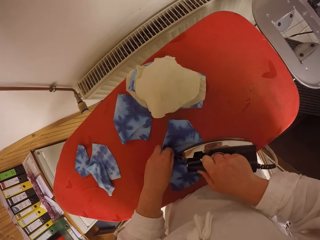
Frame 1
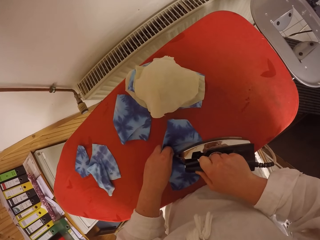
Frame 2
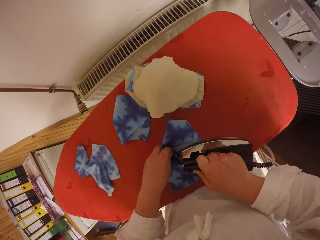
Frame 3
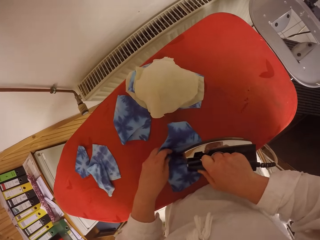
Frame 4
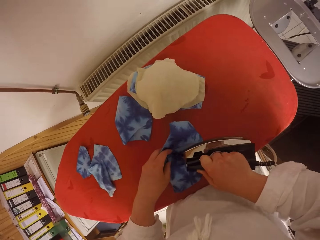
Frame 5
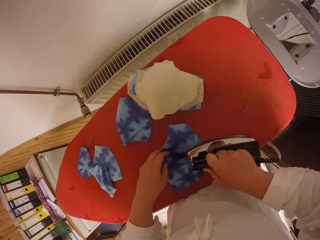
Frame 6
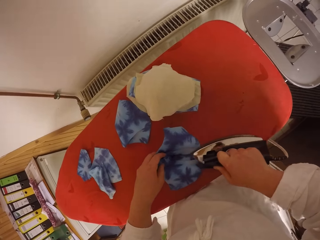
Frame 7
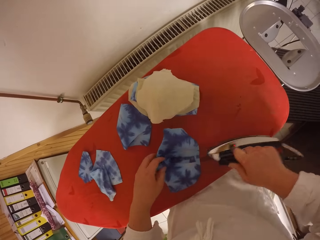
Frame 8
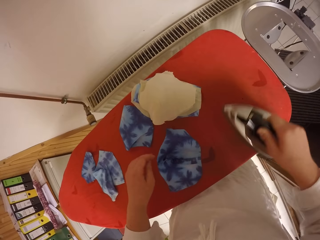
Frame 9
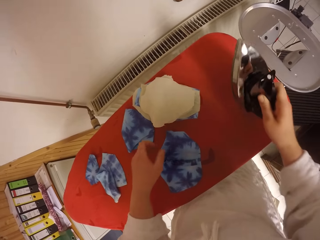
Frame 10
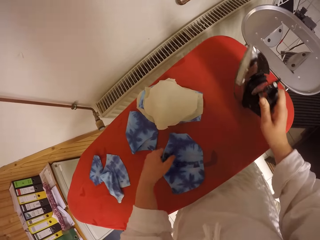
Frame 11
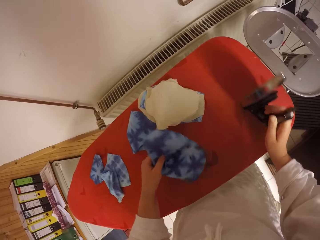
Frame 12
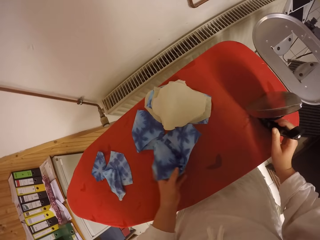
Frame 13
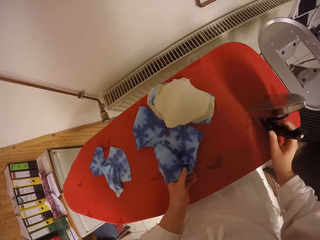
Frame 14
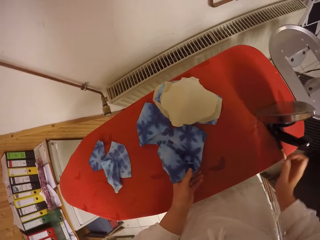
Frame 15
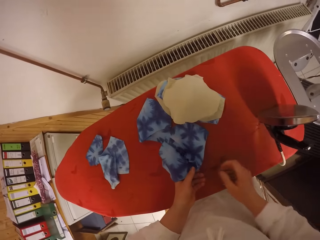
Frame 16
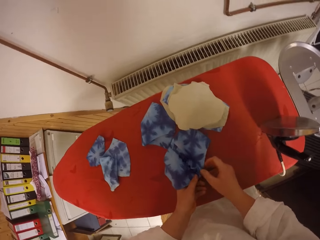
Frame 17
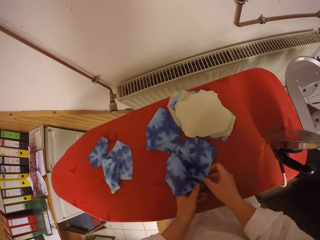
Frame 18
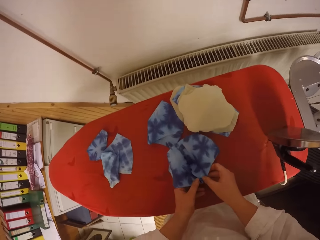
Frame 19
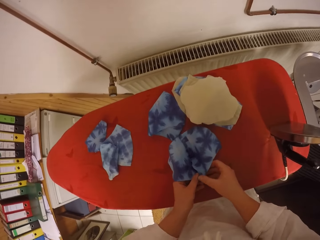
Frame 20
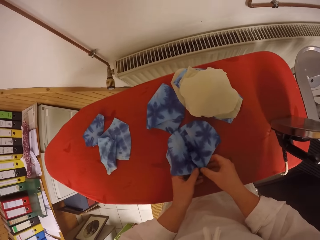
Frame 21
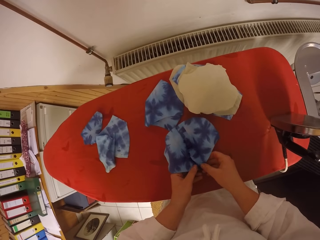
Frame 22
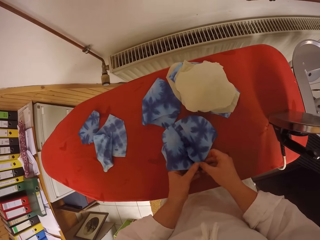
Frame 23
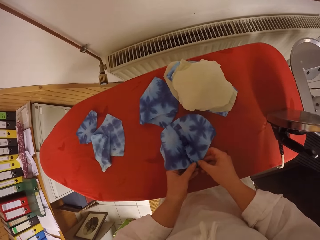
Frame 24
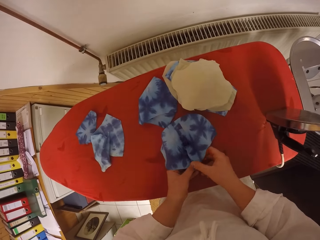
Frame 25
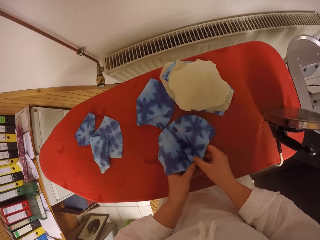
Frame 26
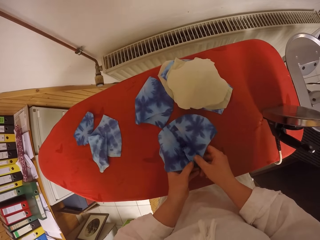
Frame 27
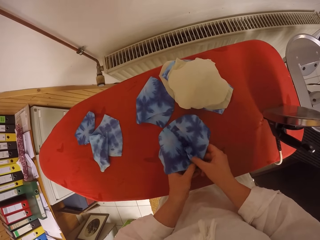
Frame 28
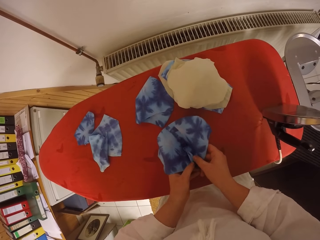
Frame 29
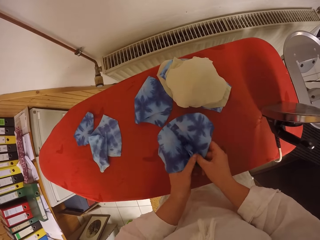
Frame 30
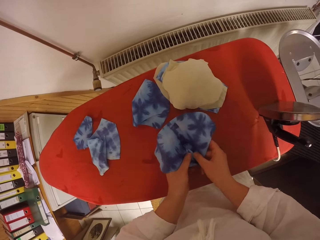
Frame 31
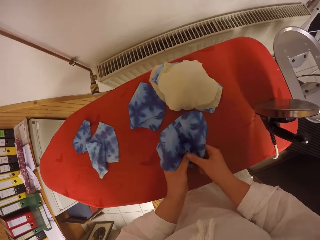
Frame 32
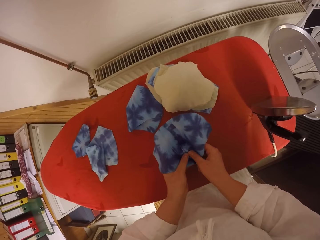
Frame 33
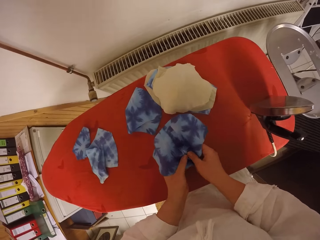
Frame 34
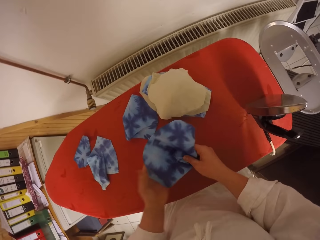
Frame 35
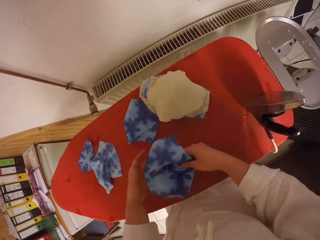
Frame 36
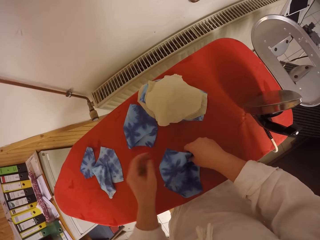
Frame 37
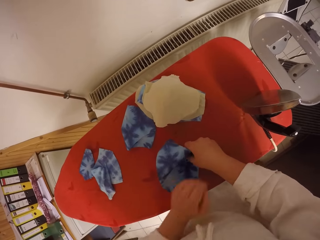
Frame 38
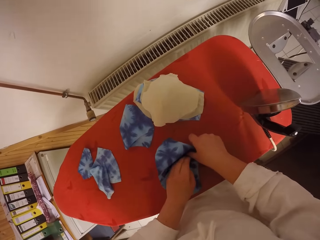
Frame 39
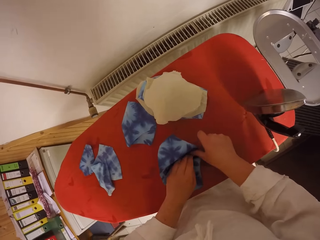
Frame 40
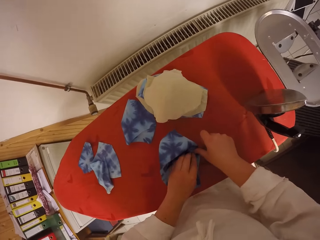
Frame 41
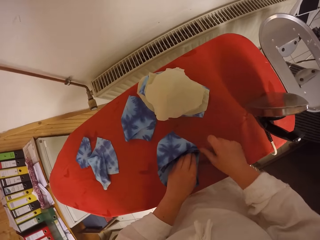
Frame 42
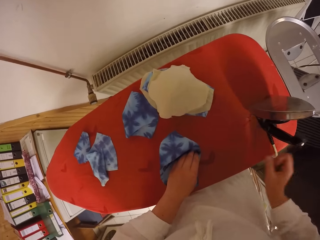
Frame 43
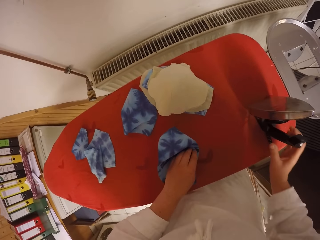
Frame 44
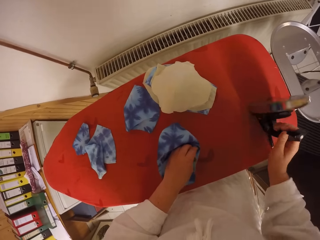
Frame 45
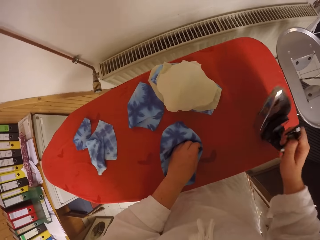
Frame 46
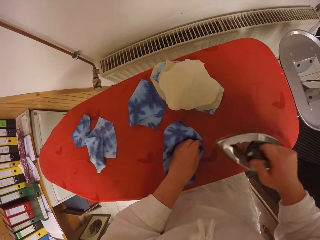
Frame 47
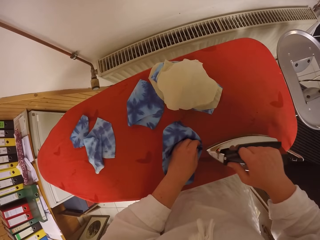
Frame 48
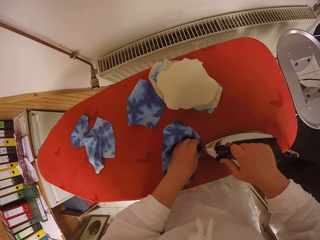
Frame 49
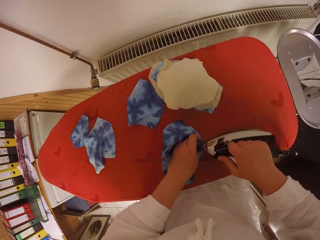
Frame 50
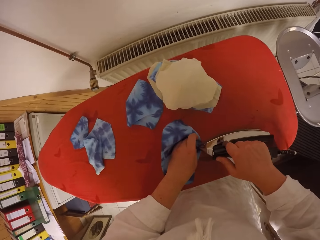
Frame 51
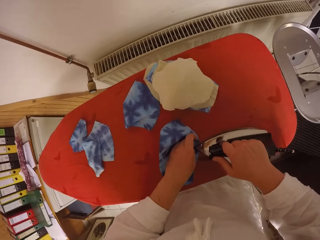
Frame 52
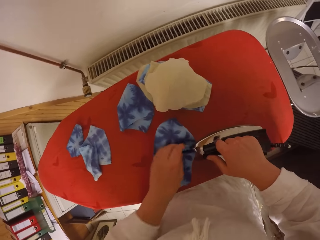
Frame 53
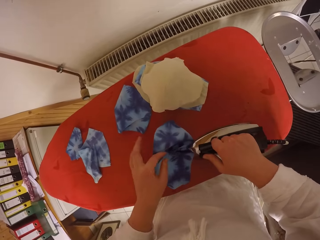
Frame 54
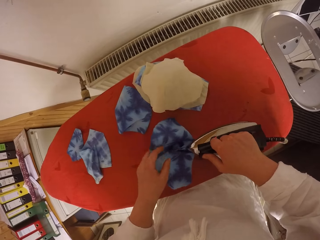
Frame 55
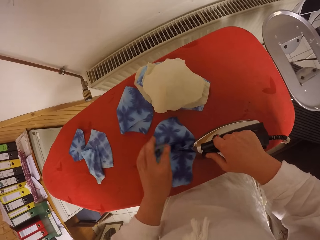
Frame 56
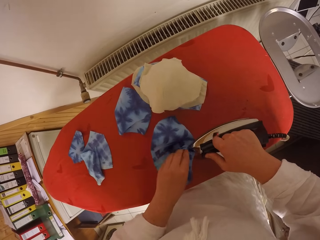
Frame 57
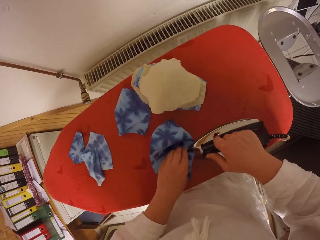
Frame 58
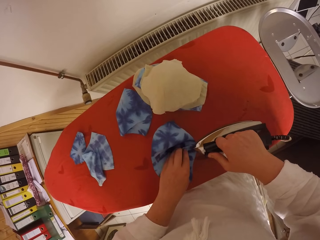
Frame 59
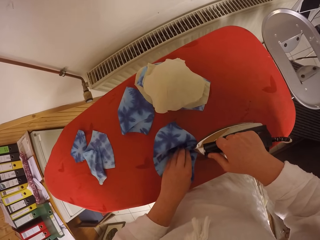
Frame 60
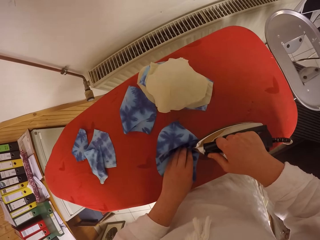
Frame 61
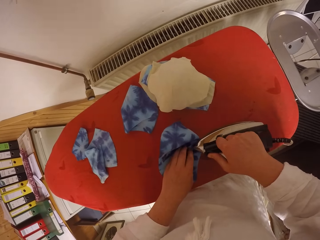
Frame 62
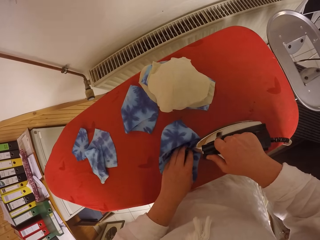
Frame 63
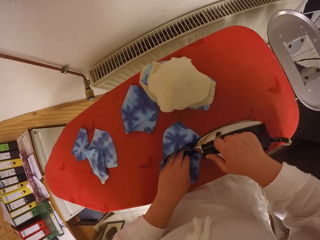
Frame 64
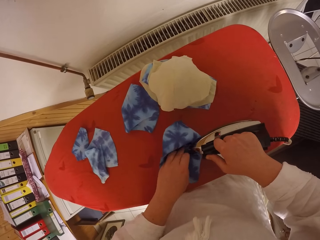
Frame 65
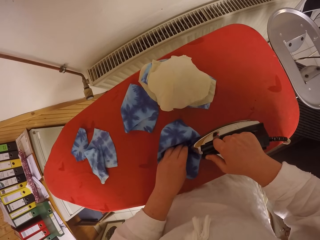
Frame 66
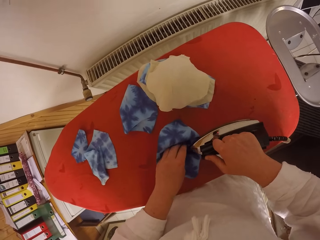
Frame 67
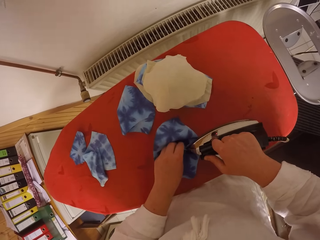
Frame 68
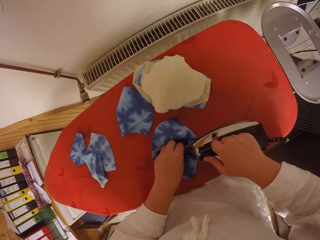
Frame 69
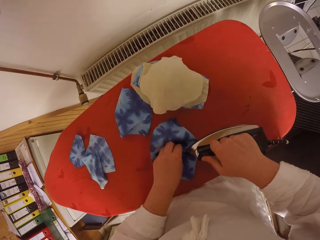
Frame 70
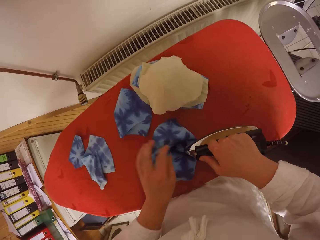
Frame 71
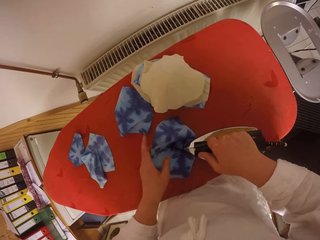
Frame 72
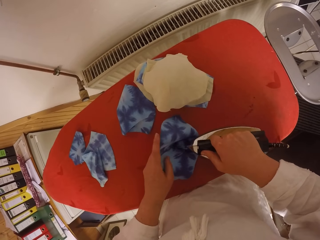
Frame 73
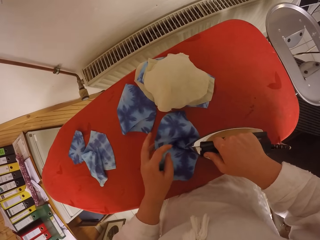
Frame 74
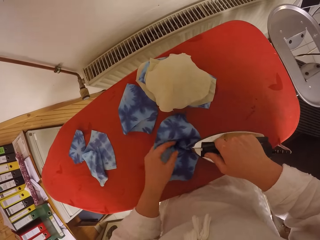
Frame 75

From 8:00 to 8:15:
The camera wearer drops the electric iron on her right hand on the ironing table. She adjusts the fabric with her left hand. She picks up the fabric. She straightens the fabric with both hands. She puts the fabric on the iron box. She picks the electric iron from the ironing table with her right hand. She irons the fabric with the electric iron on her right hand. She moves her left hand around the fabric.

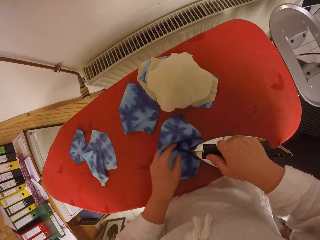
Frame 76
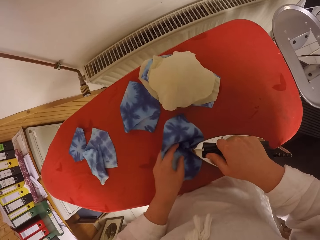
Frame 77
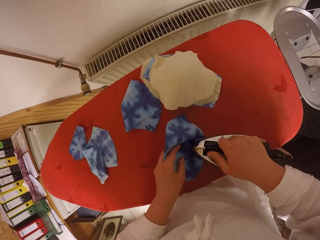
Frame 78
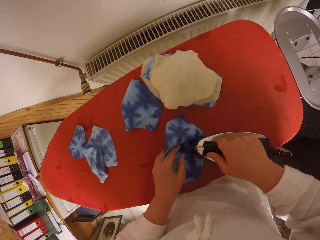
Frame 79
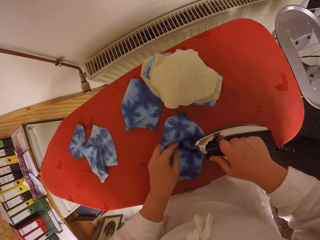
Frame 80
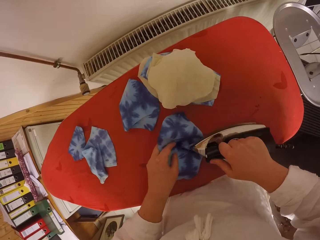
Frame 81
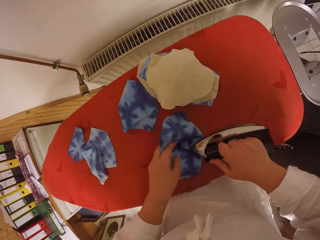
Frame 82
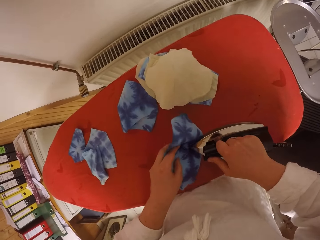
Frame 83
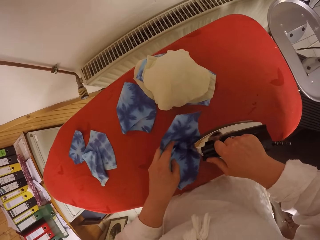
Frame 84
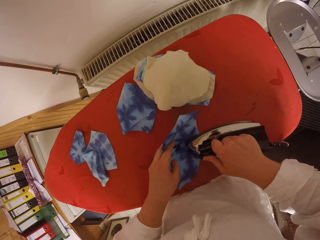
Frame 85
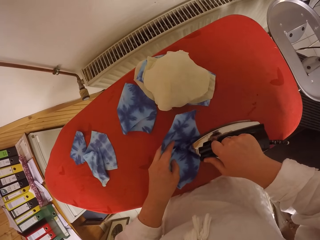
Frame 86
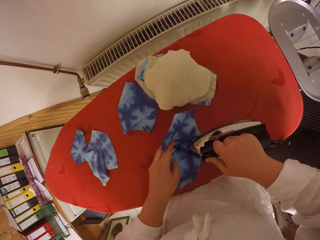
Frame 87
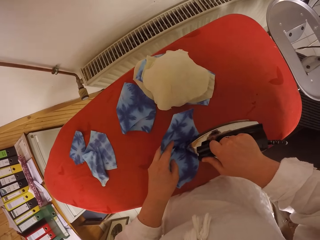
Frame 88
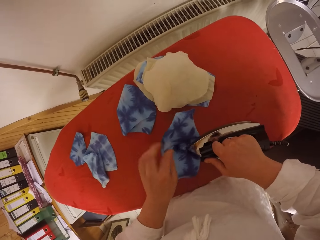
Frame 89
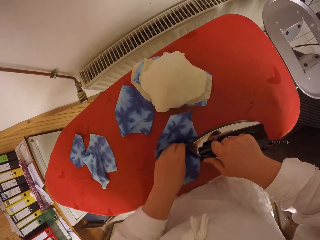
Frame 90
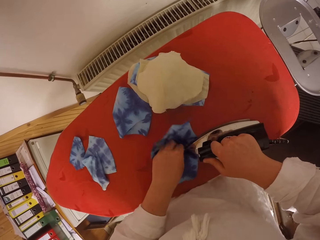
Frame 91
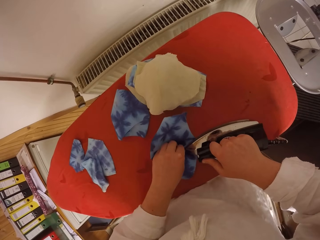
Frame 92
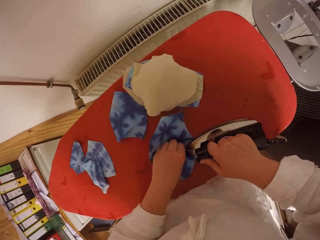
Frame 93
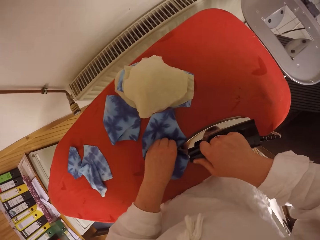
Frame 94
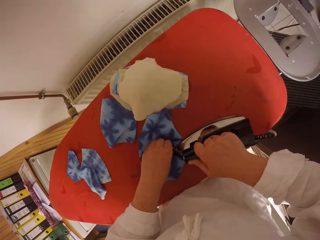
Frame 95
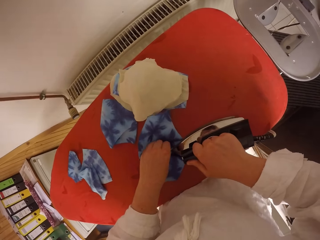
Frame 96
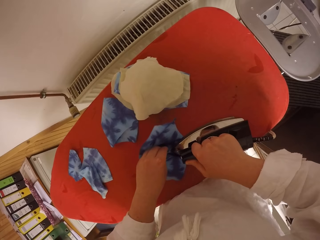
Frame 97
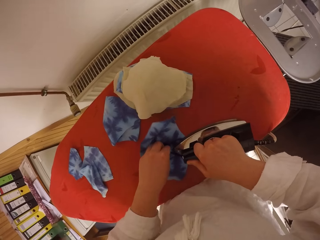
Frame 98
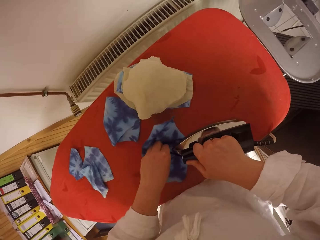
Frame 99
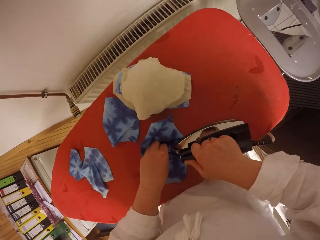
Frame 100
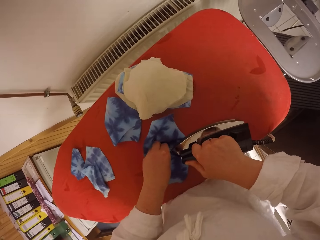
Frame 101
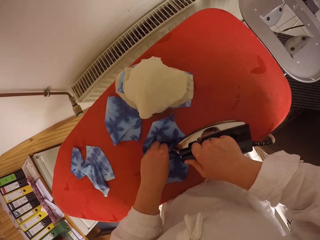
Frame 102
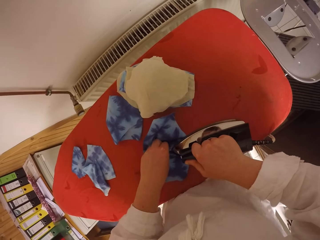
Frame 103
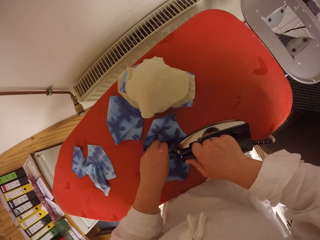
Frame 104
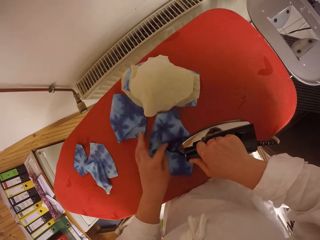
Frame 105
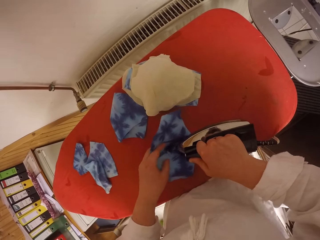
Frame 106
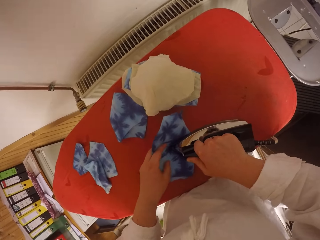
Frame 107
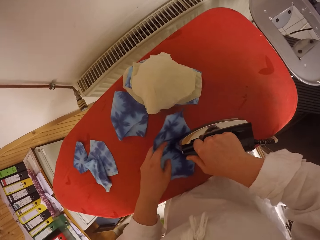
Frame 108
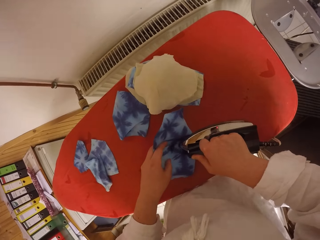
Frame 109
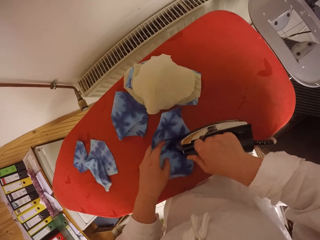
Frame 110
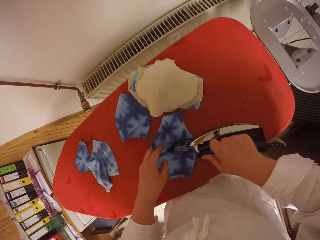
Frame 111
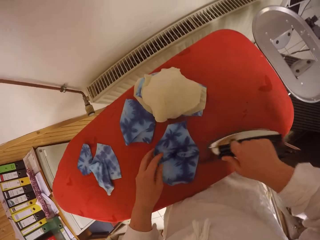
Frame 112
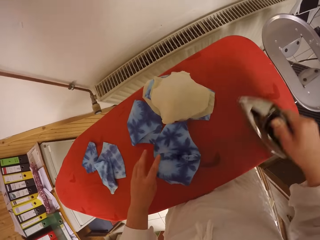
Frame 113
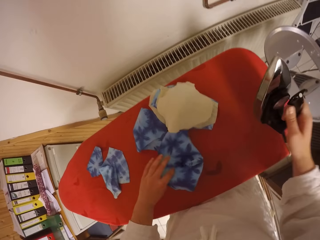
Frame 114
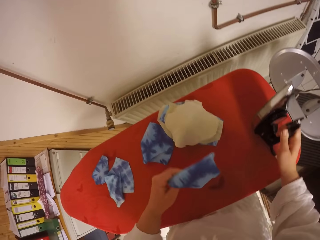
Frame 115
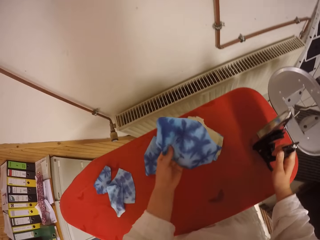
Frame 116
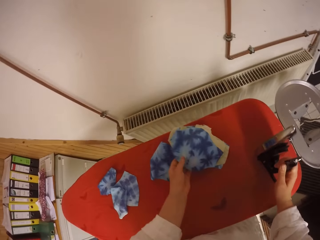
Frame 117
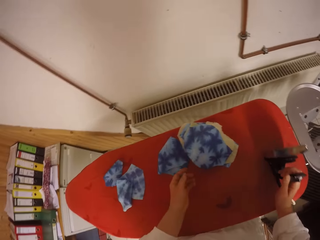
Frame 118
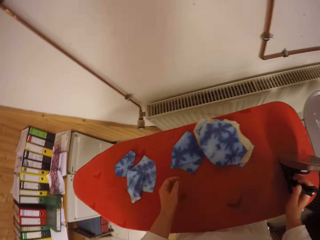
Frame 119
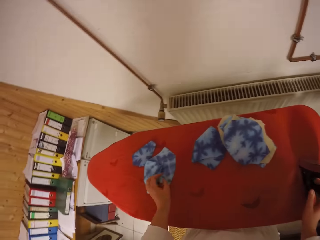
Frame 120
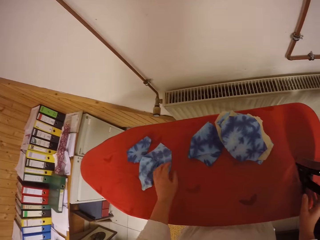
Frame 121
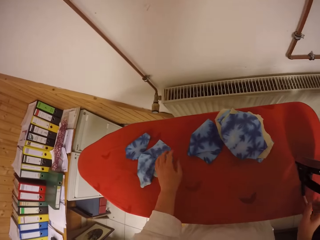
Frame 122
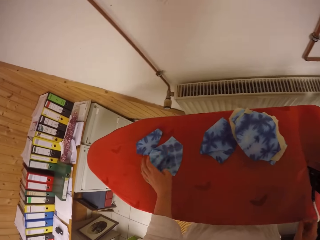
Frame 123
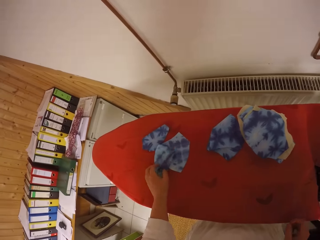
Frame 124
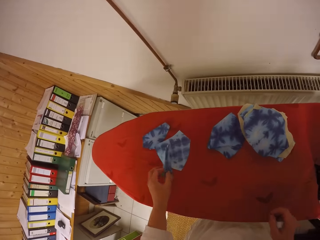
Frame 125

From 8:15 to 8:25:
The camera wearer picks the fabric from the ironing table with her left hand. She drops the electric iron on her right hand on the ironing table. She drops the fabric on the fabrics on the ironing table with both hands. She picks a fabric from the ironing table with her left hand.
